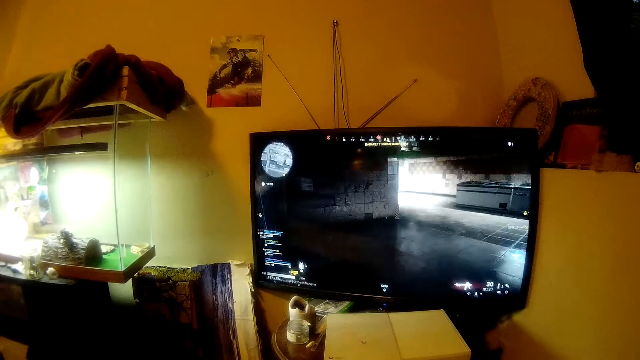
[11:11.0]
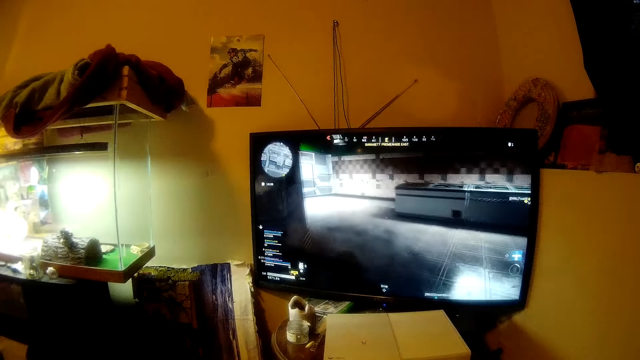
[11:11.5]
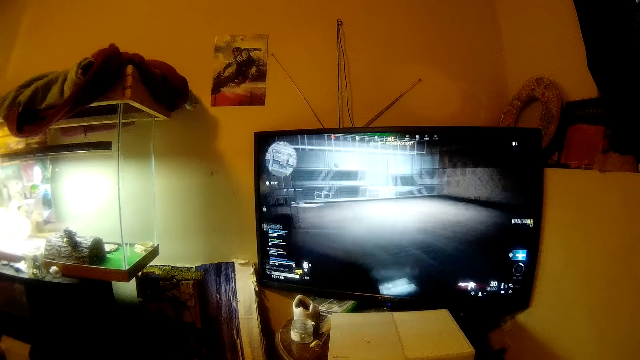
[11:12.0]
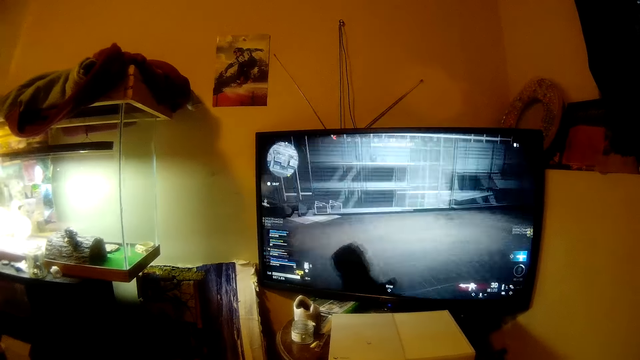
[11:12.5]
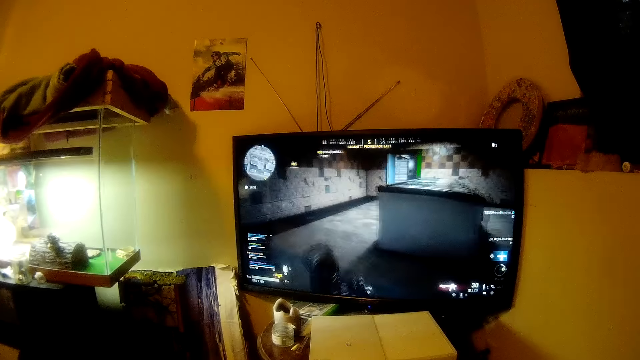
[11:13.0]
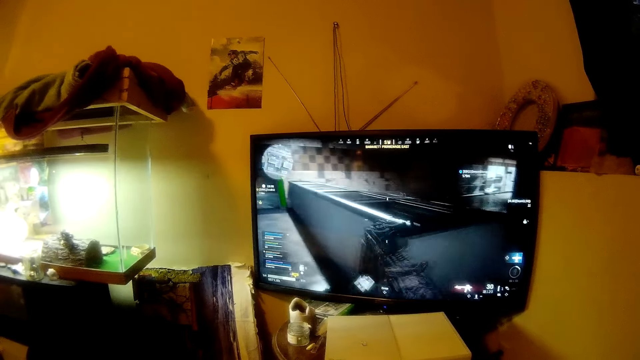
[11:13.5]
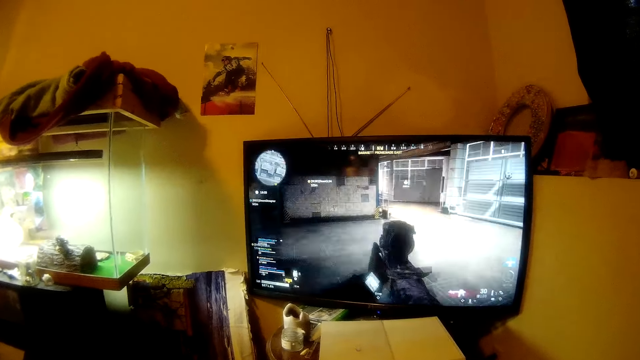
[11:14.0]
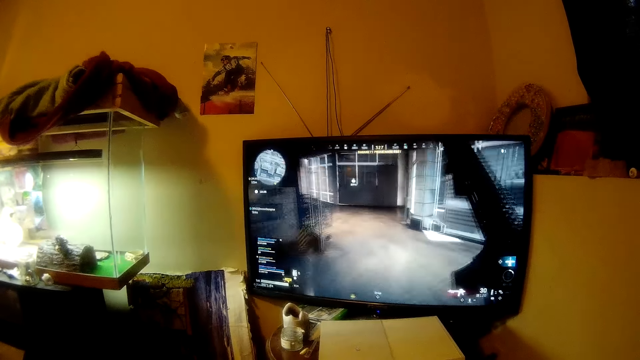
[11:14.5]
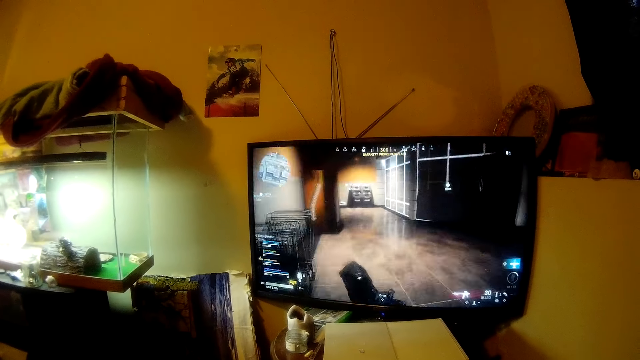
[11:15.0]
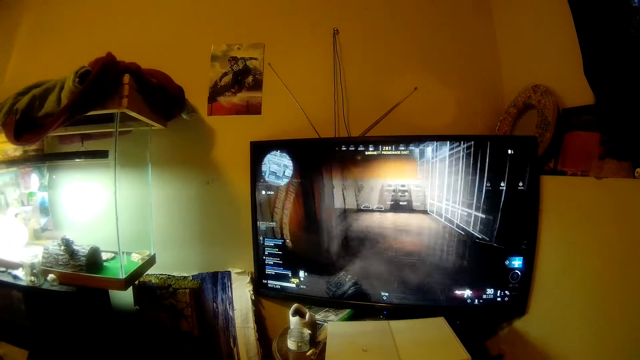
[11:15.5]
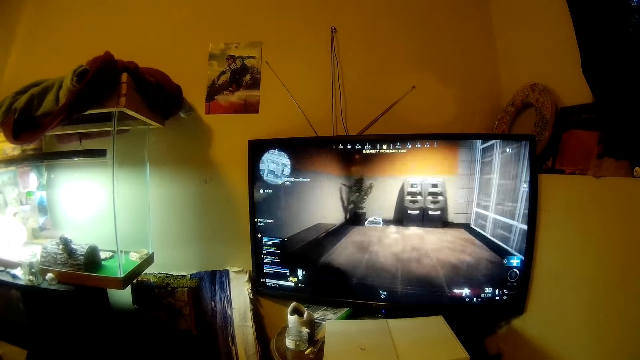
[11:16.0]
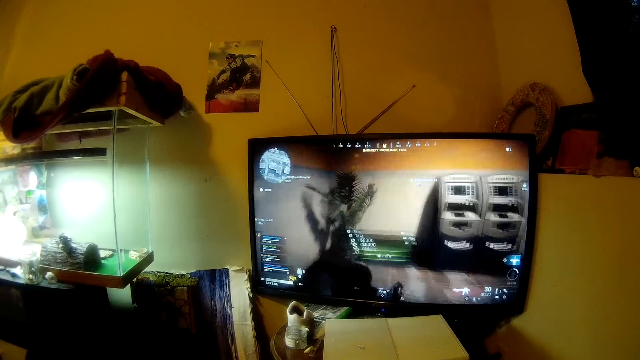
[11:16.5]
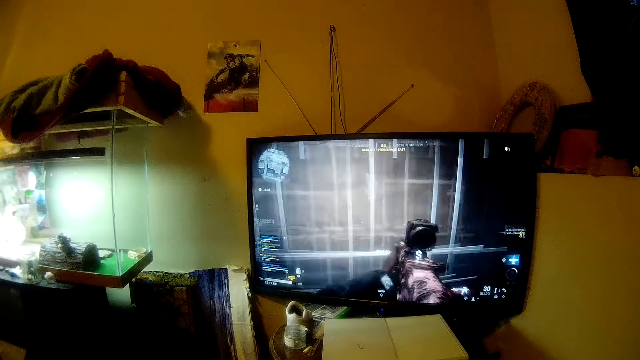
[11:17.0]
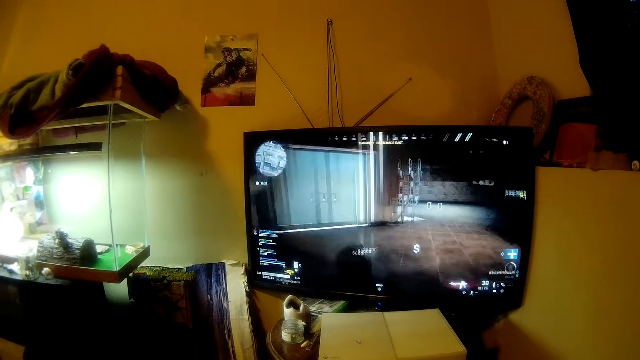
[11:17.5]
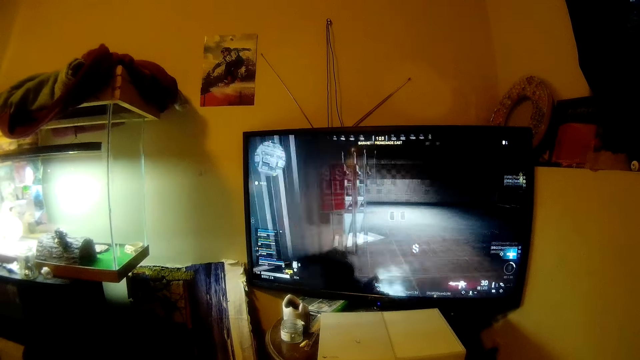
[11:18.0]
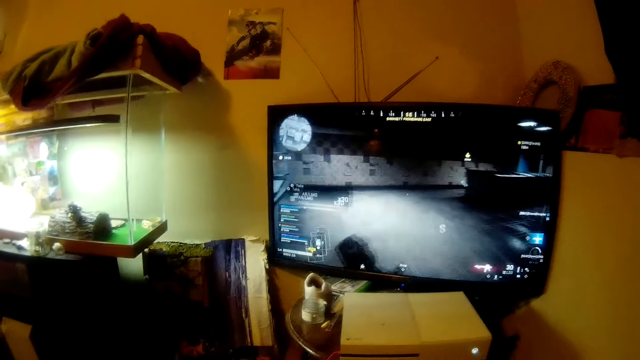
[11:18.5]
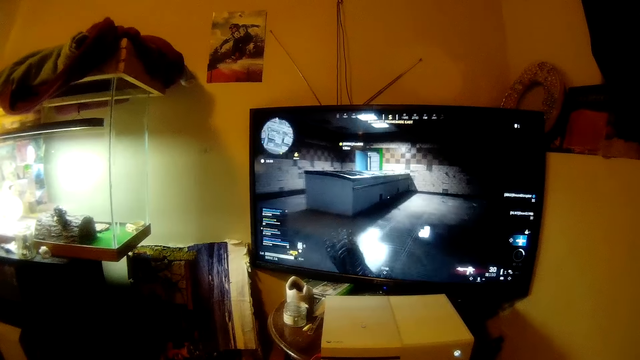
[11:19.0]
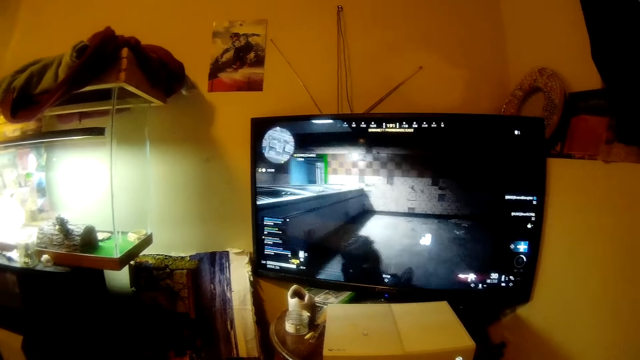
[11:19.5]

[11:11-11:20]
The camera wearer moves his head. He plays a video game. He moves his head.

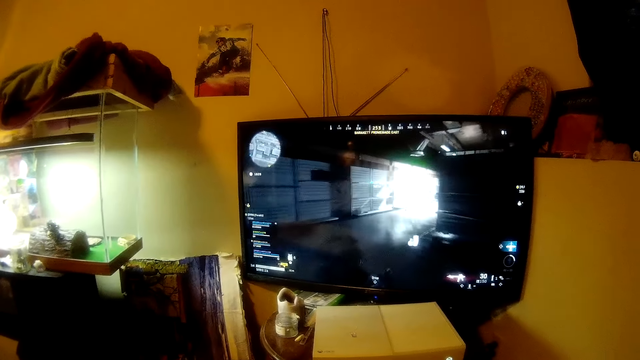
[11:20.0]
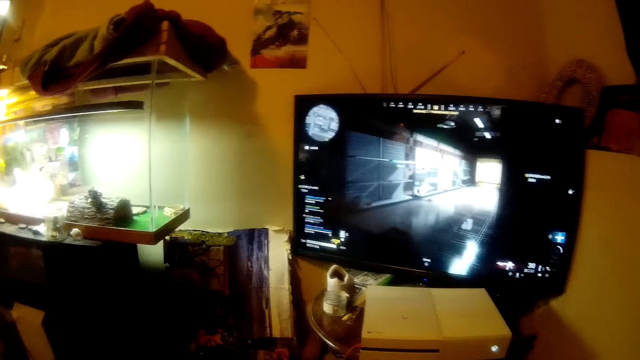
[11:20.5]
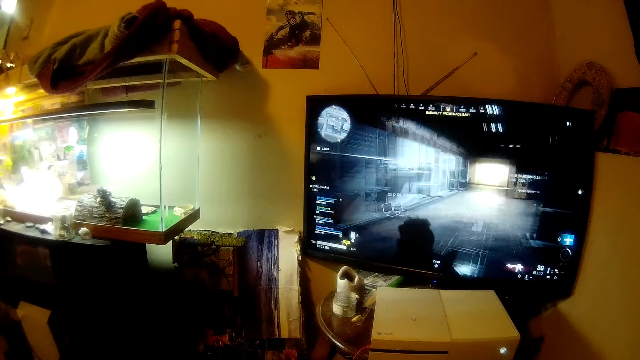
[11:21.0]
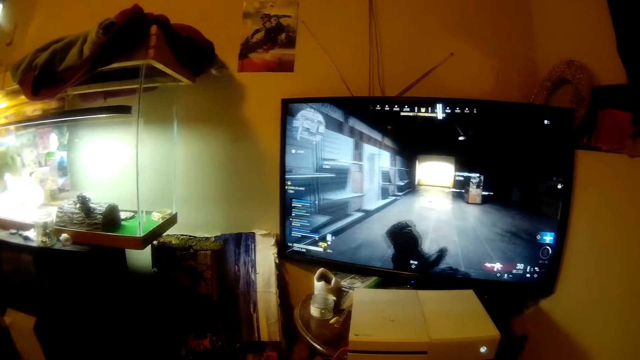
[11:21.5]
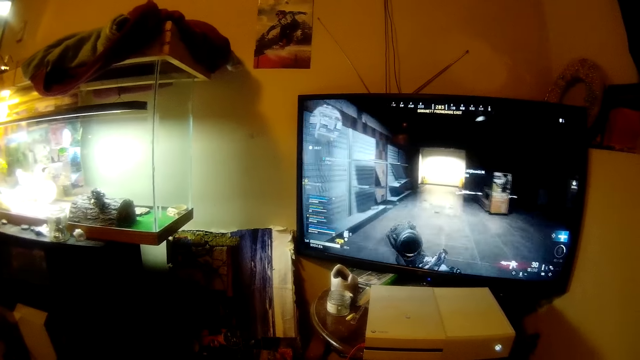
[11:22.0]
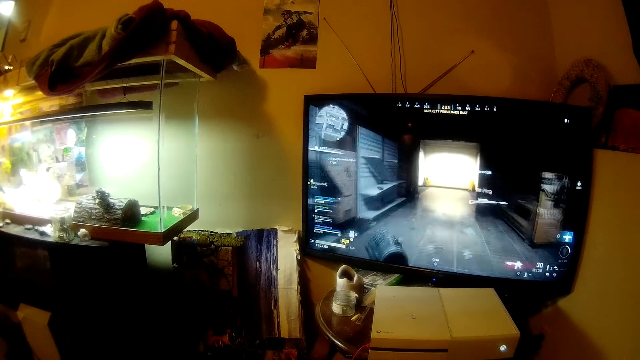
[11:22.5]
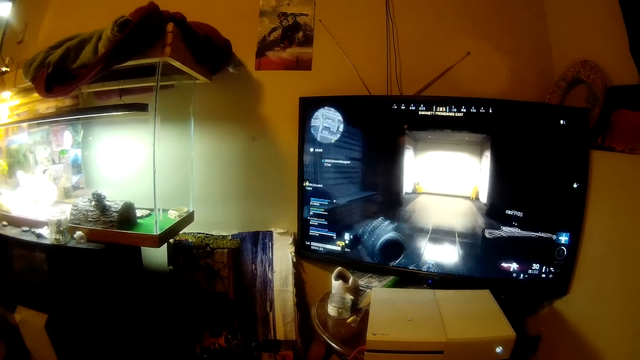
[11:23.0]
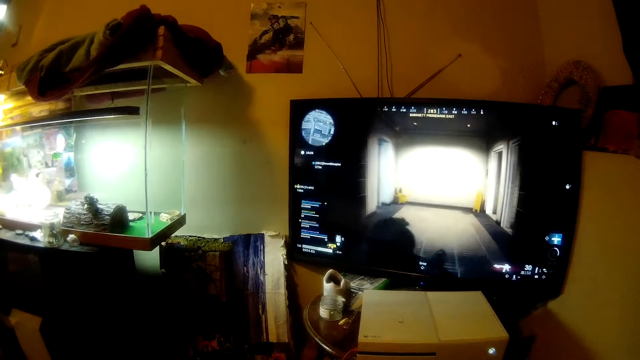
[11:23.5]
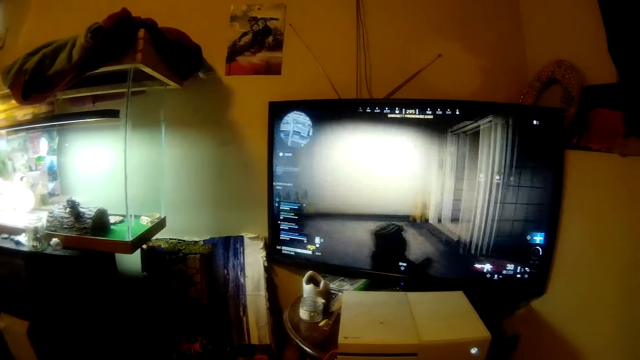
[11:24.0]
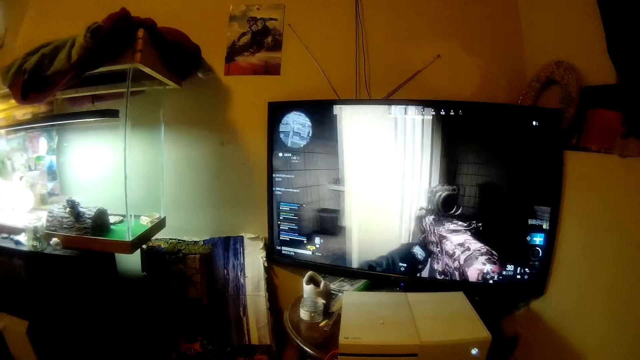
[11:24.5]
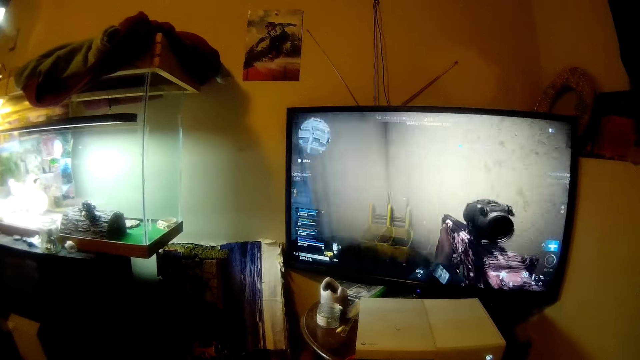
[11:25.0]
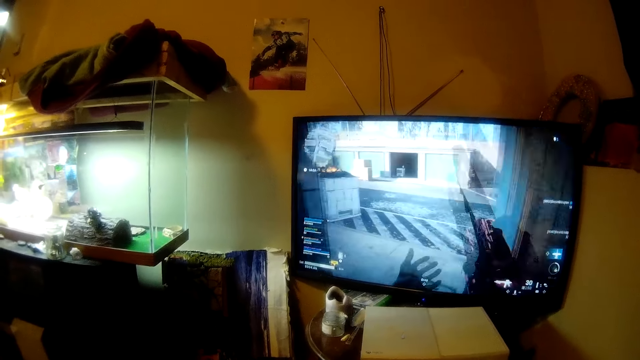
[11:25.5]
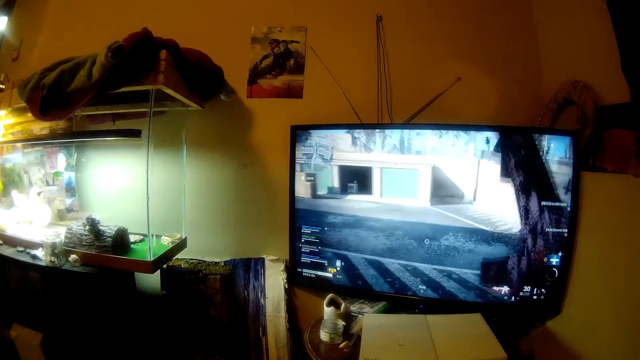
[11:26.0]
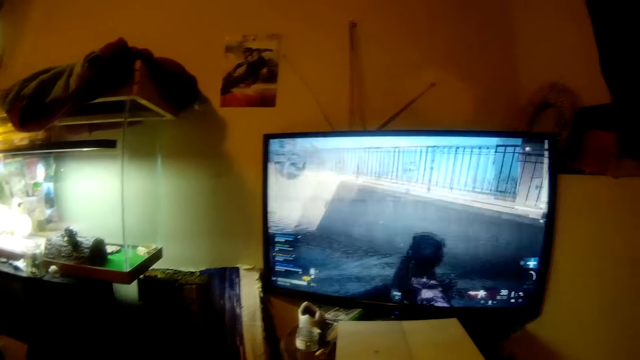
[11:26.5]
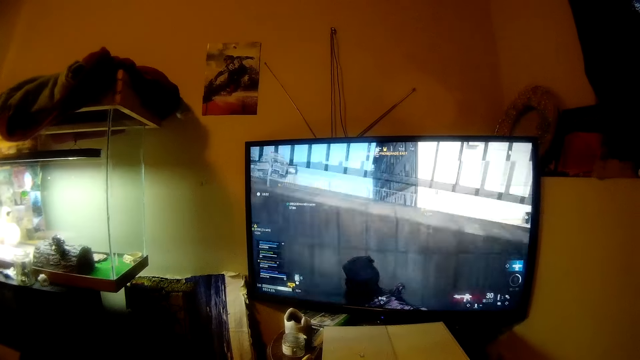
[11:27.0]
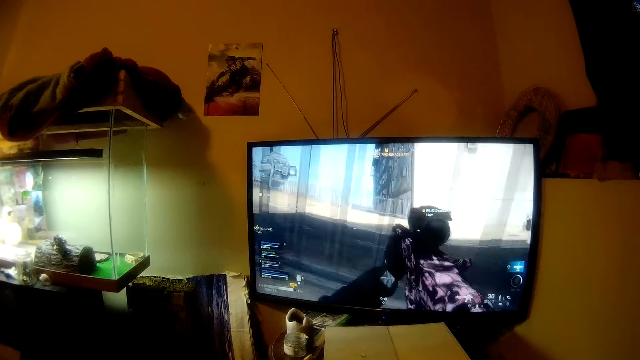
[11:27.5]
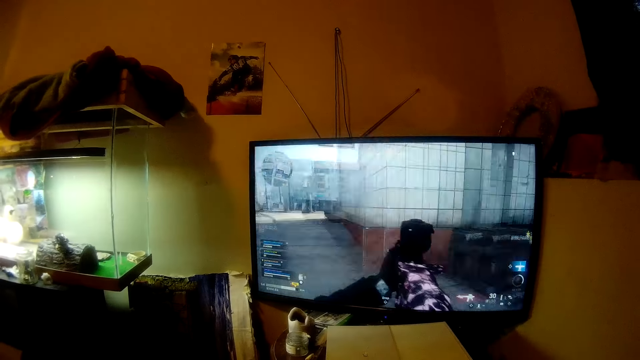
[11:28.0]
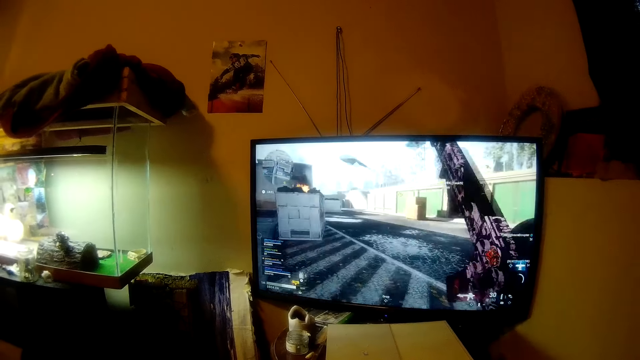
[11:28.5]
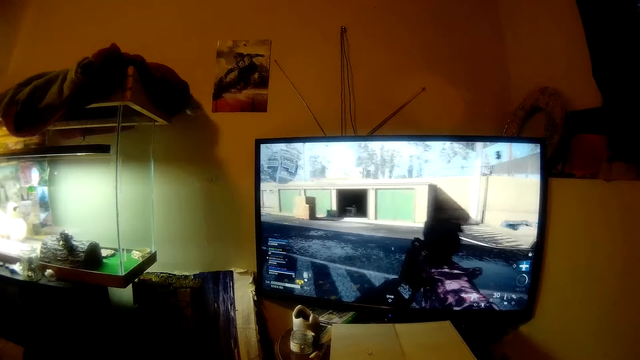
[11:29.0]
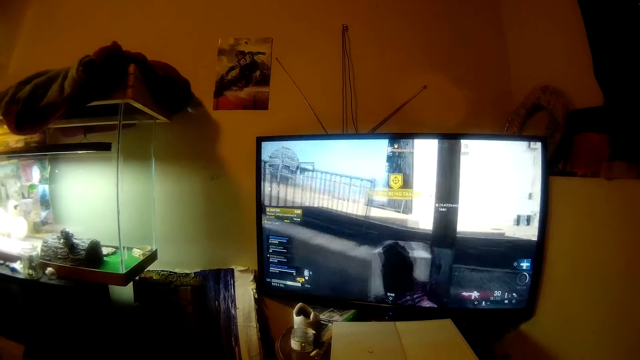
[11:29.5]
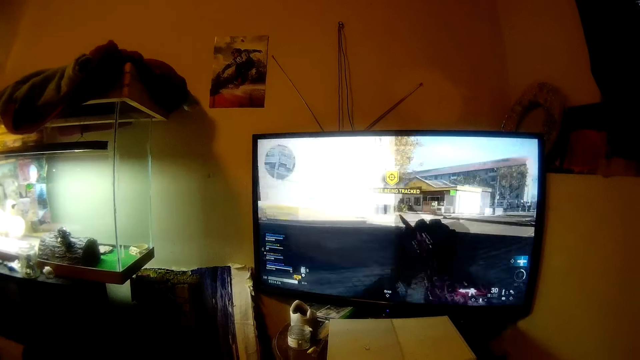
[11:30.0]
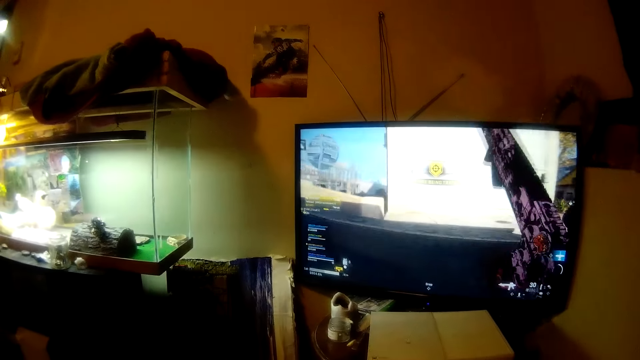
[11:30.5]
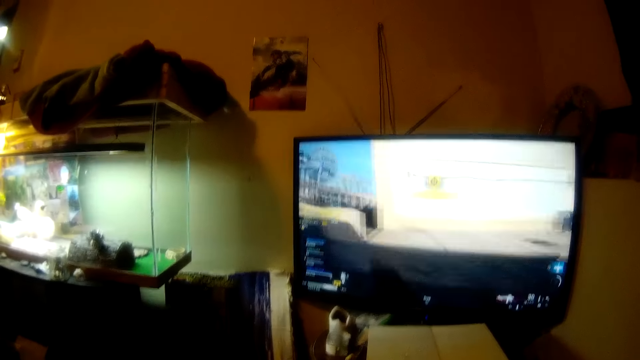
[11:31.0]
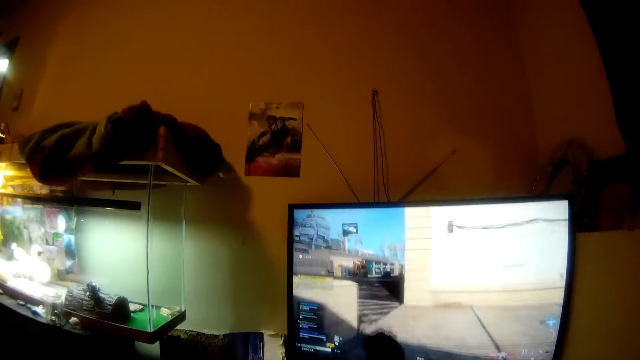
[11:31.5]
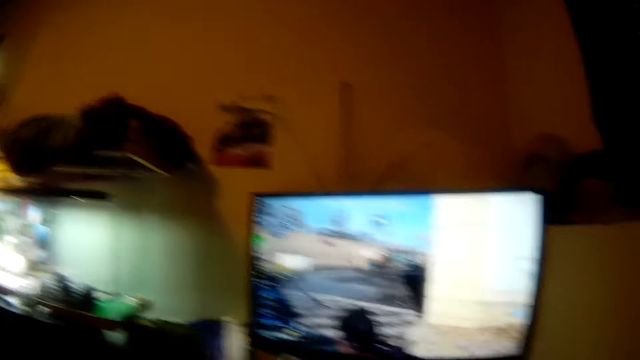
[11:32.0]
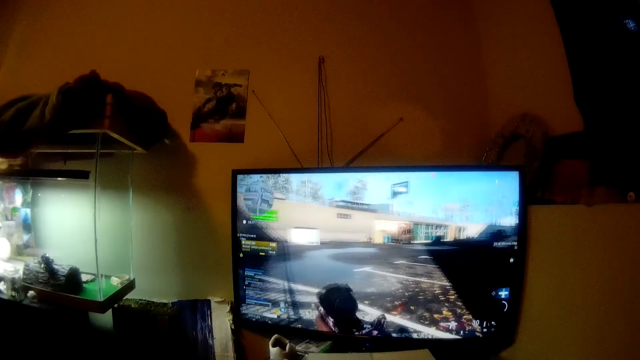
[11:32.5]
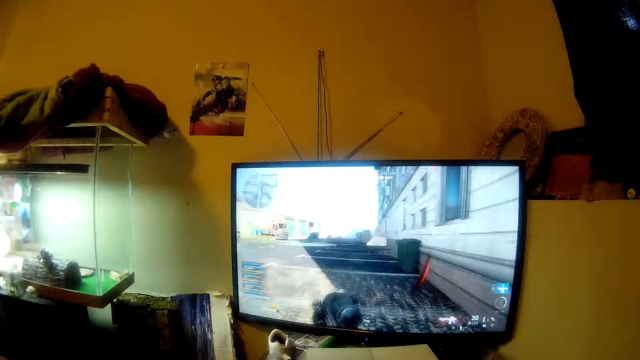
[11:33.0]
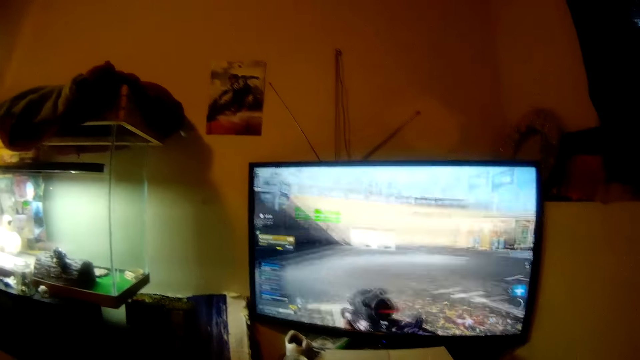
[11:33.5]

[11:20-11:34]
The camera wearer moves his head. He plays a video game. He slightly moves his head. He plays a video game. He moves his head.
